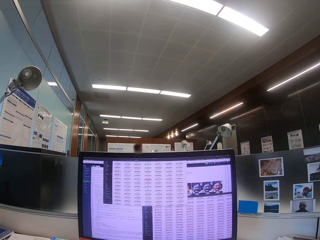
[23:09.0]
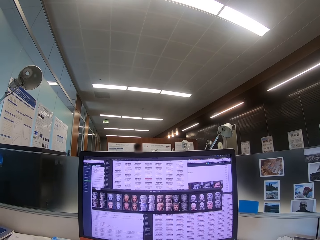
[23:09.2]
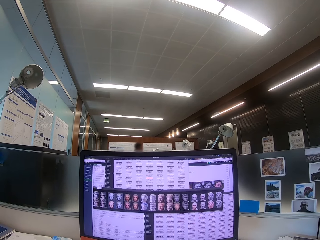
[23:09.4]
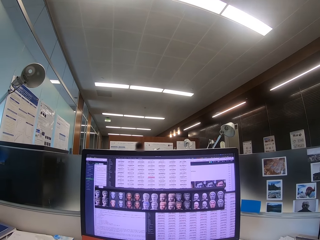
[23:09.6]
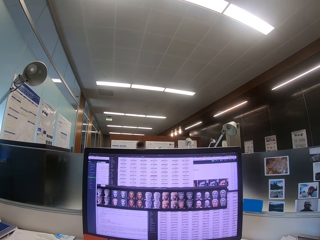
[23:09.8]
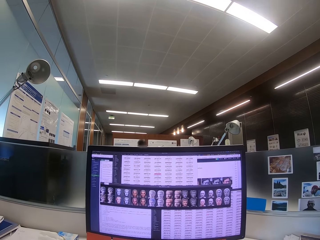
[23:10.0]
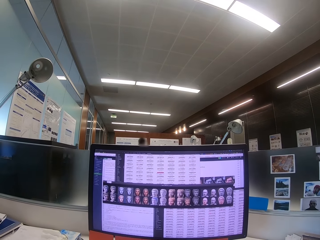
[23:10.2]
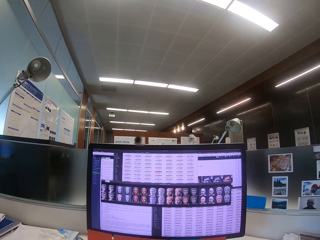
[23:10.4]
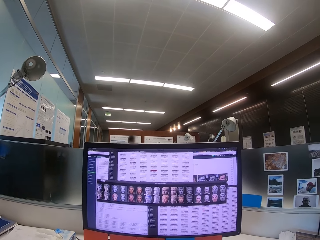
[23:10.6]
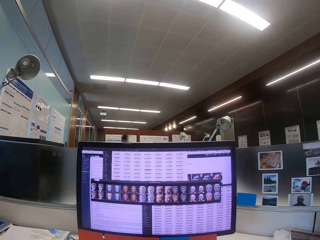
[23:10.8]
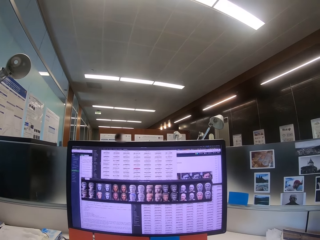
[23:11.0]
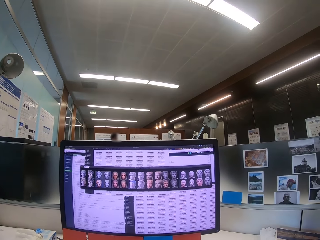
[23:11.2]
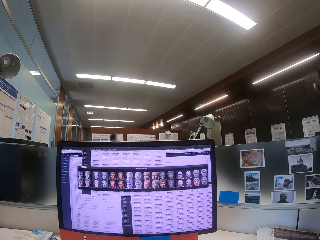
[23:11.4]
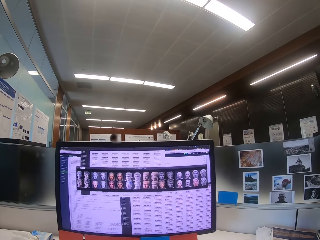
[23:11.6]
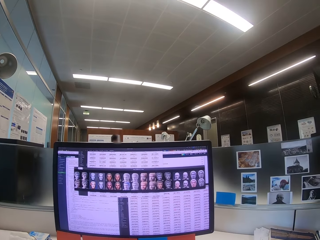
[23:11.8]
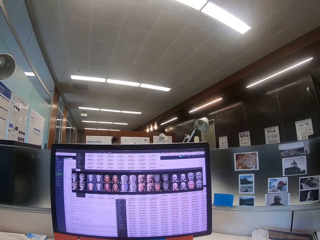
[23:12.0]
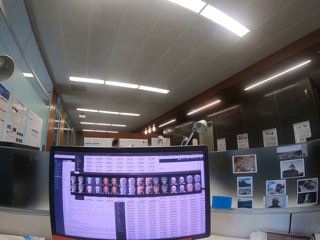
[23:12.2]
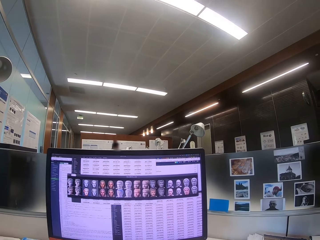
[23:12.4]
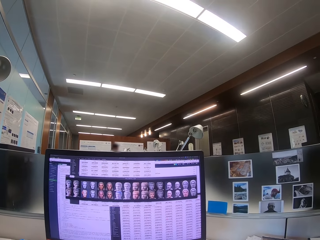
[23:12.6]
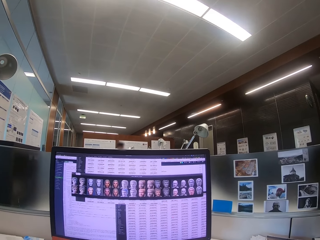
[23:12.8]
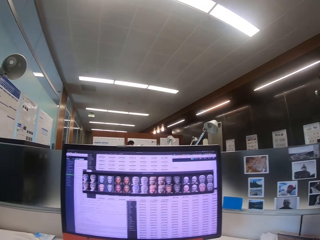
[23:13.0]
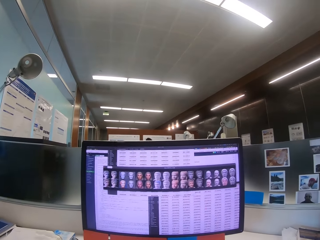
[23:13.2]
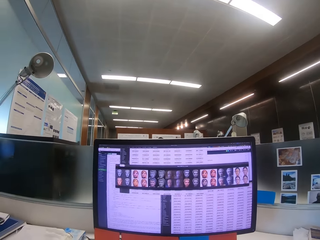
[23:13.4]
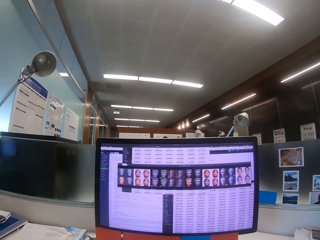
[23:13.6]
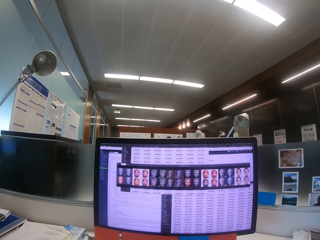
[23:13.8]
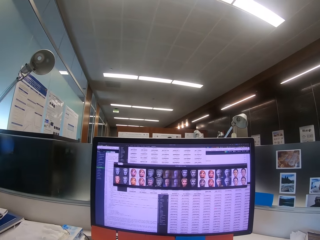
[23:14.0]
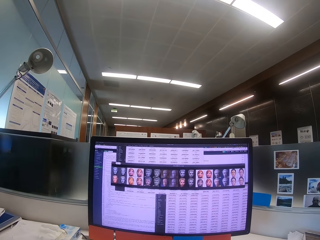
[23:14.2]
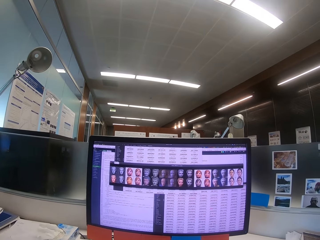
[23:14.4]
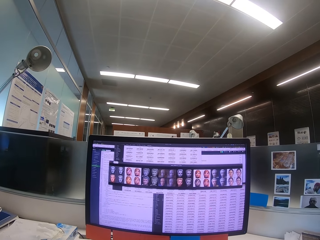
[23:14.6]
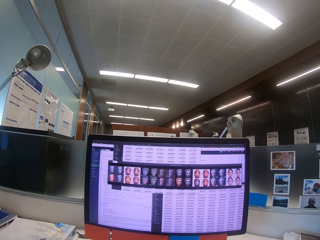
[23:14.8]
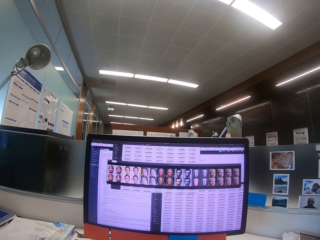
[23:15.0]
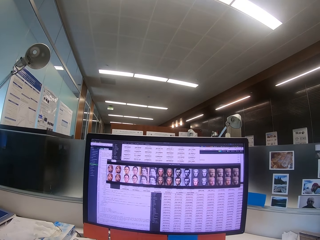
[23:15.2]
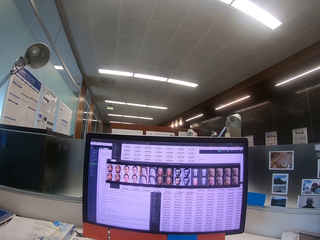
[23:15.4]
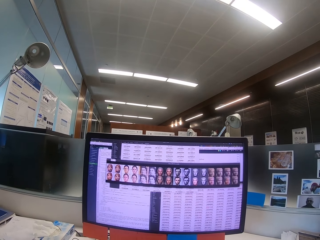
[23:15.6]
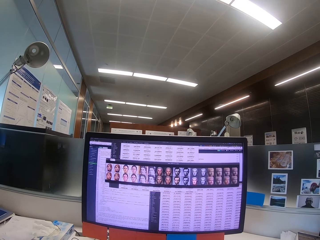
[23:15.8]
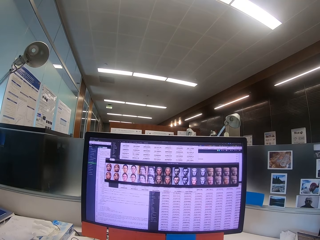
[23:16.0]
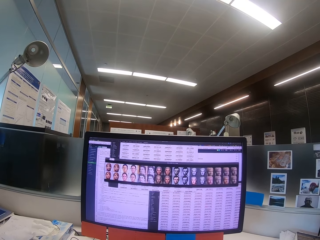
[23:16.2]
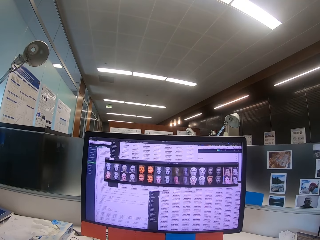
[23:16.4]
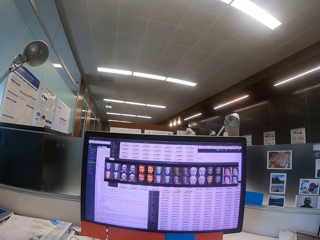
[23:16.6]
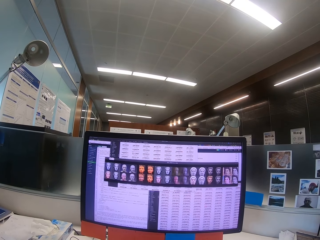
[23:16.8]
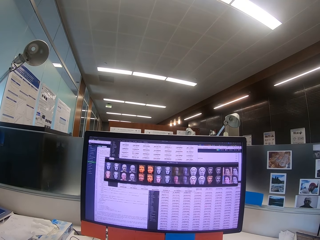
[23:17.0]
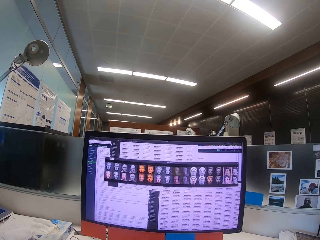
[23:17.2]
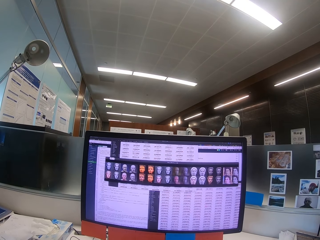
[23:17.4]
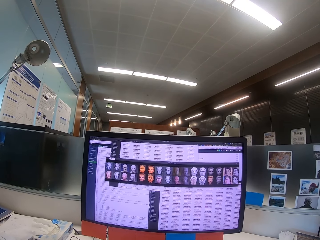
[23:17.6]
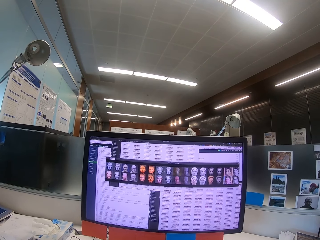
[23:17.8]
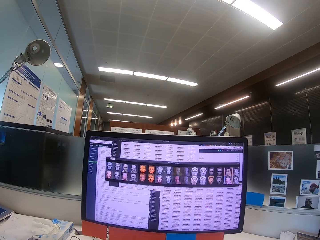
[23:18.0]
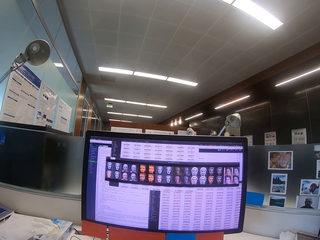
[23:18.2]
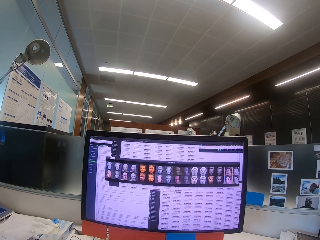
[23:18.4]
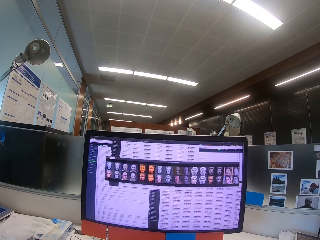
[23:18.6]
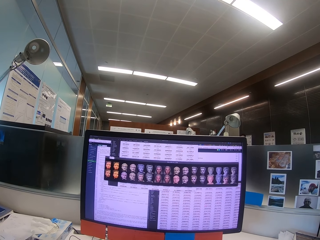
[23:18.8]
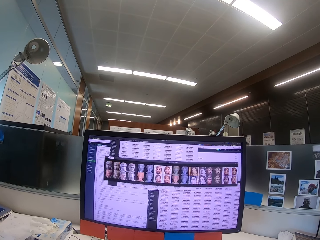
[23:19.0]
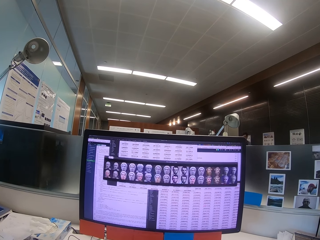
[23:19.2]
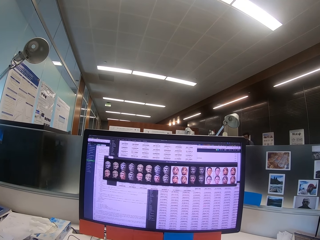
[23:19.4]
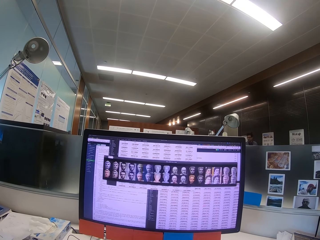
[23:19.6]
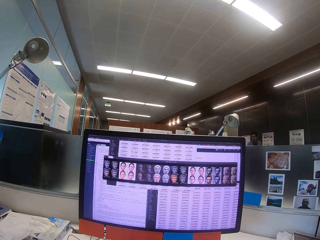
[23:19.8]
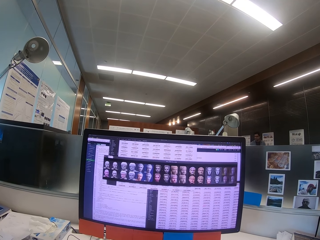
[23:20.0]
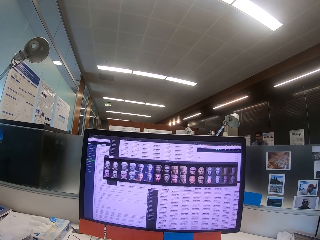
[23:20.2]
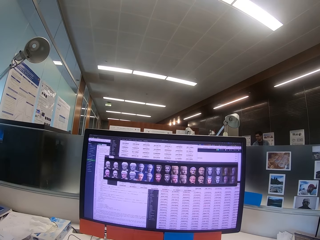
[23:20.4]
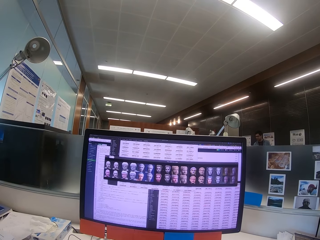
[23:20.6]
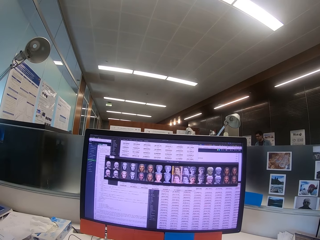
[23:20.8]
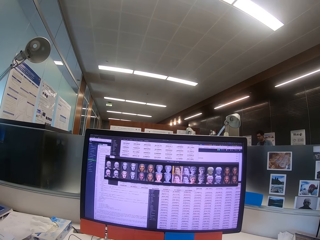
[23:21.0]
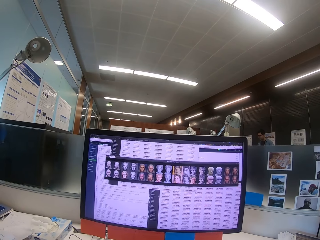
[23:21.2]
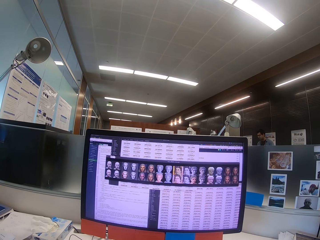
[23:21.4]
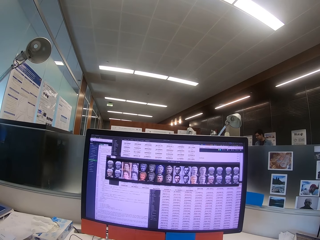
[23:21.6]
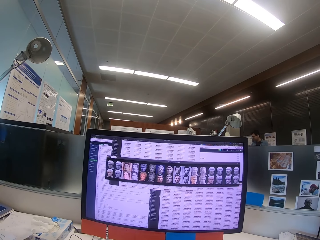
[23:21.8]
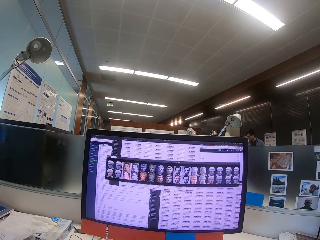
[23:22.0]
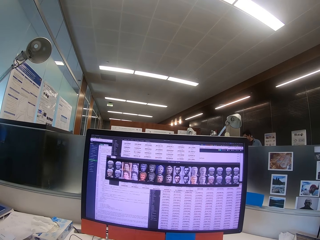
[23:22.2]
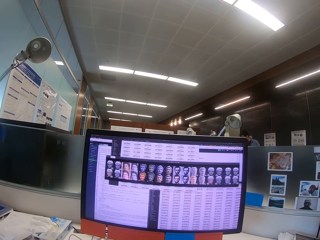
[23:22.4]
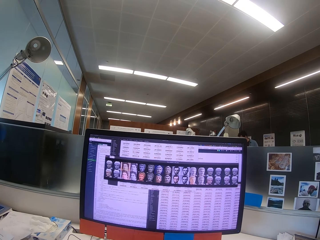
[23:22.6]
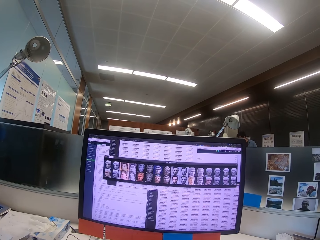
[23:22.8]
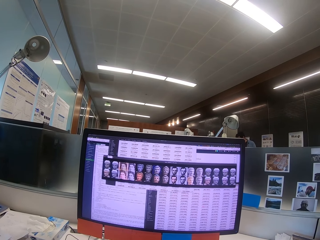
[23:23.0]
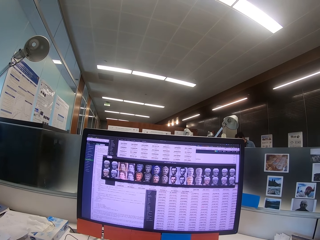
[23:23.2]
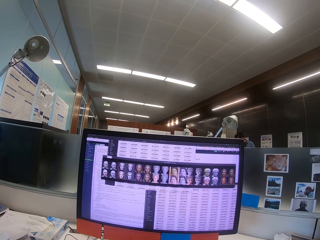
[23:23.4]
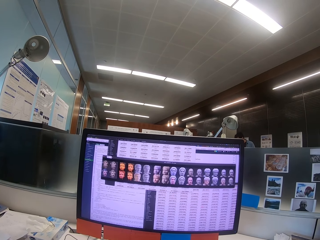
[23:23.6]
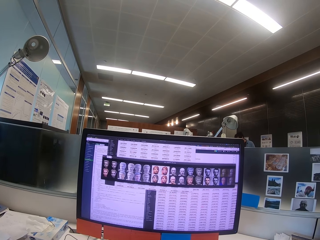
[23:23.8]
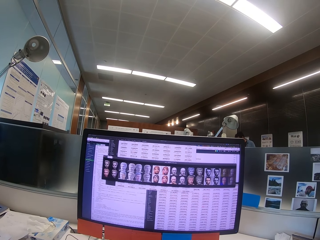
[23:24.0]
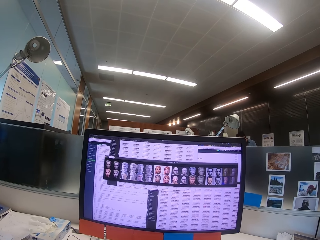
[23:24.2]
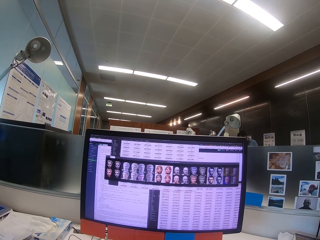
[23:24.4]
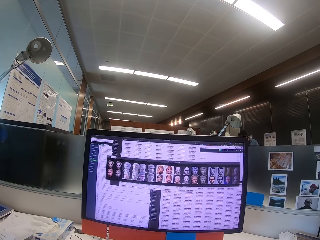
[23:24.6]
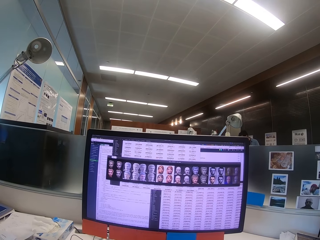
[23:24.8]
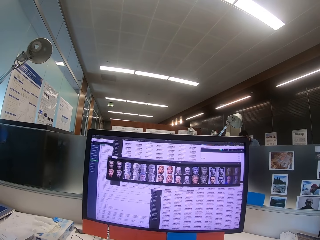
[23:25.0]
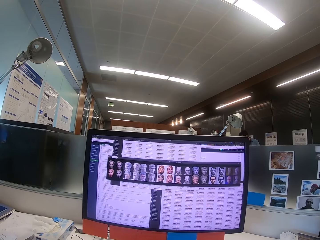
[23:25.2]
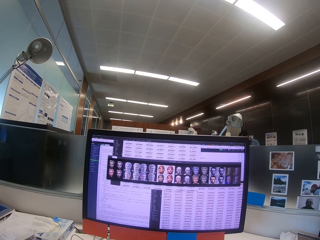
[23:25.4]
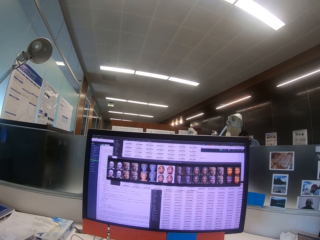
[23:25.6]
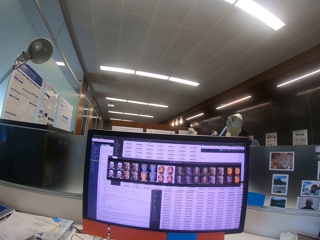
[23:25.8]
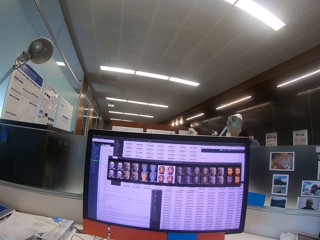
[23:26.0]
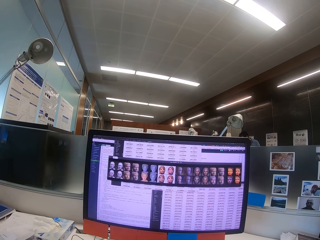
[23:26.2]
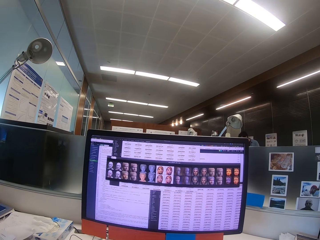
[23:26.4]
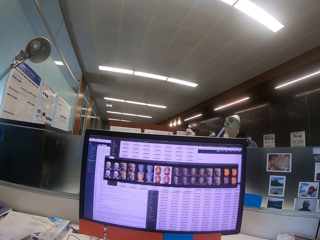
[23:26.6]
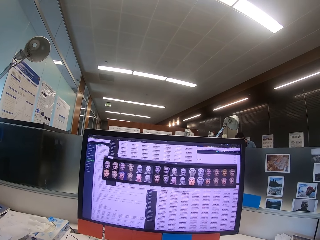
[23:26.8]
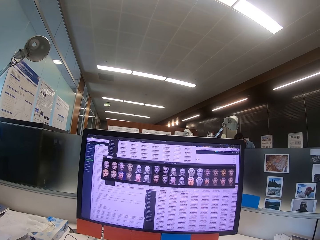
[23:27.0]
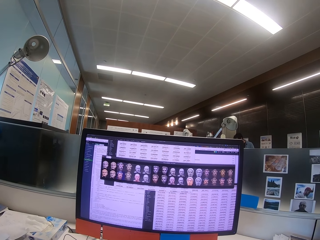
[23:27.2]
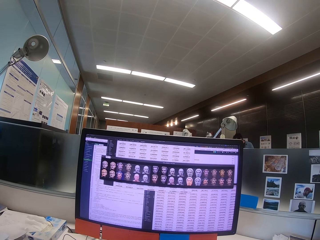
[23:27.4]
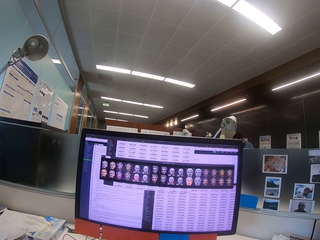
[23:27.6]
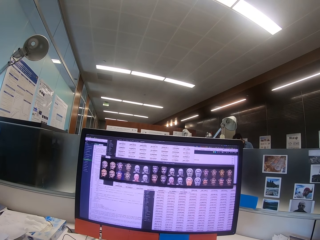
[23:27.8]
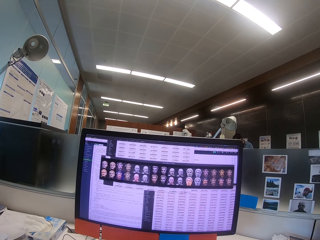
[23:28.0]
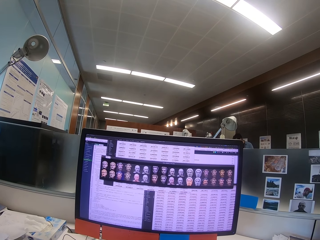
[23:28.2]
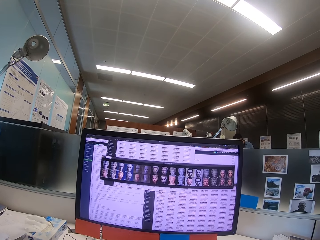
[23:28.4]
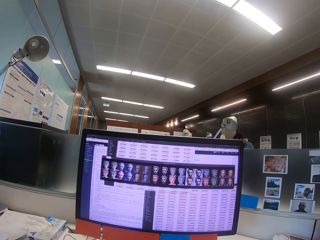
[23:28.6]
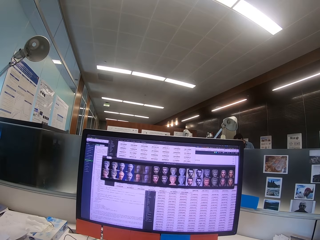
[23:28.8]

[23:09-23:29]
A man walks in the office. The camera wearer uses the computer. The man stands in the office. The camera wearer uses the computer.
